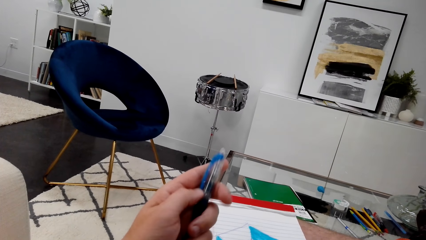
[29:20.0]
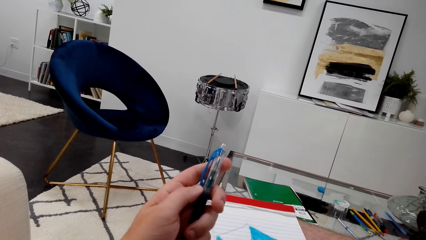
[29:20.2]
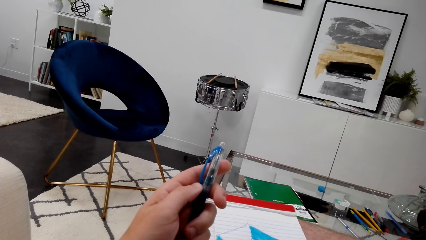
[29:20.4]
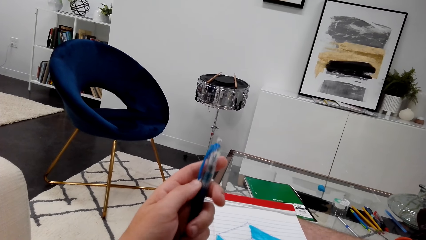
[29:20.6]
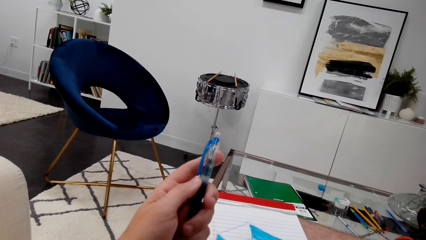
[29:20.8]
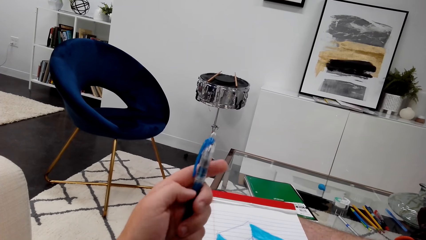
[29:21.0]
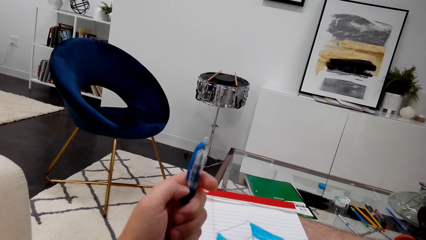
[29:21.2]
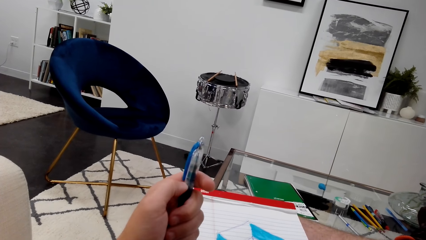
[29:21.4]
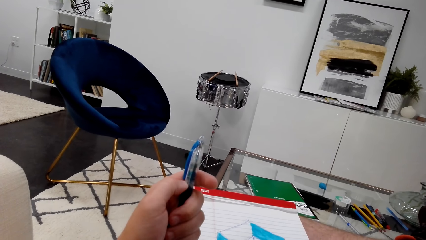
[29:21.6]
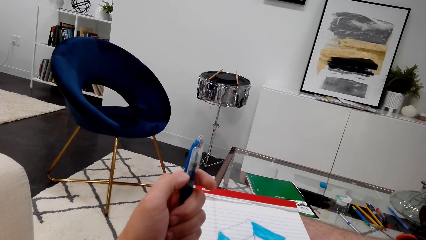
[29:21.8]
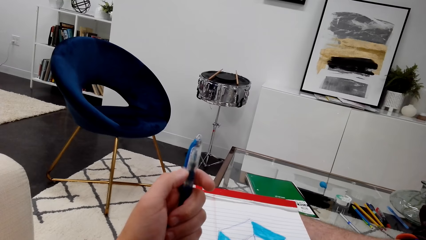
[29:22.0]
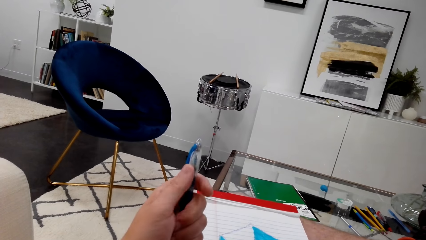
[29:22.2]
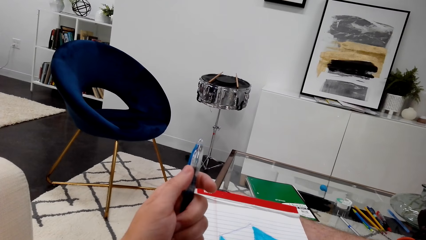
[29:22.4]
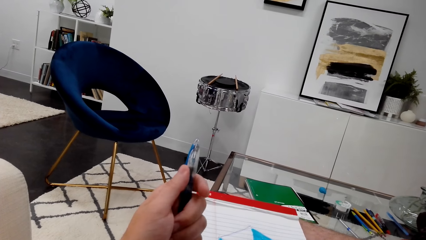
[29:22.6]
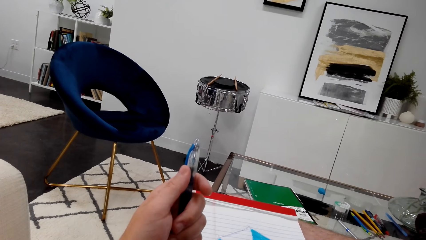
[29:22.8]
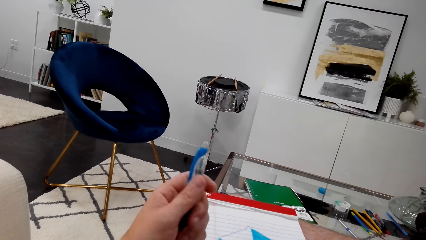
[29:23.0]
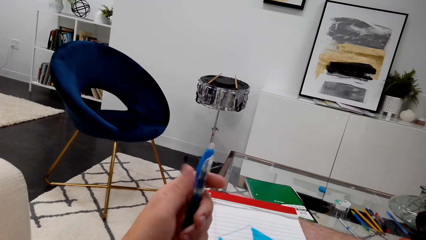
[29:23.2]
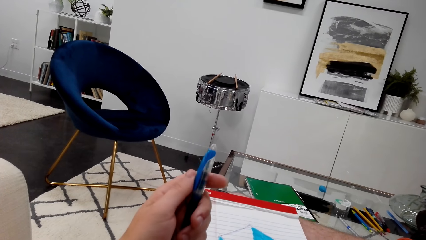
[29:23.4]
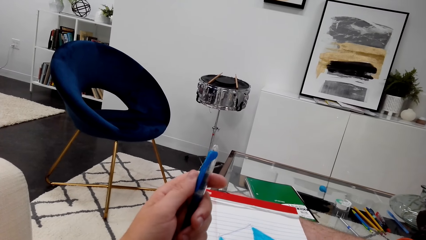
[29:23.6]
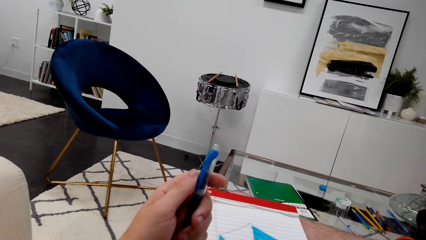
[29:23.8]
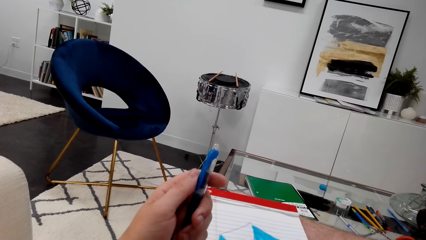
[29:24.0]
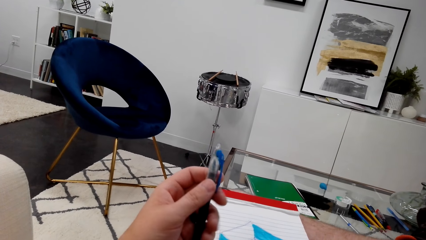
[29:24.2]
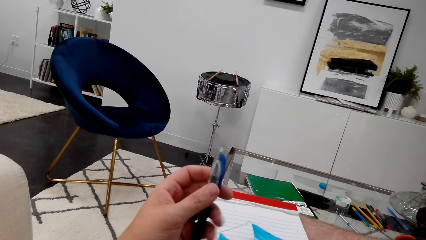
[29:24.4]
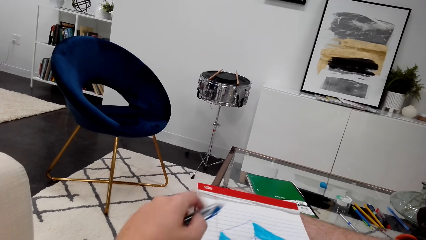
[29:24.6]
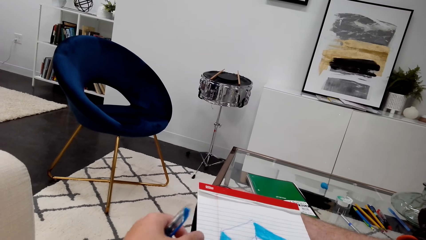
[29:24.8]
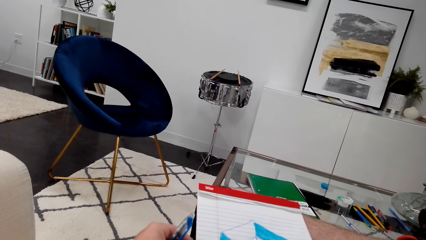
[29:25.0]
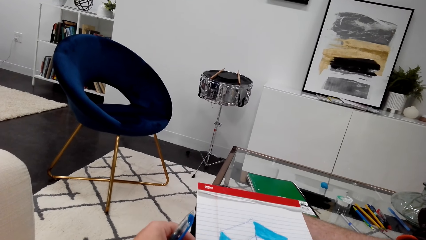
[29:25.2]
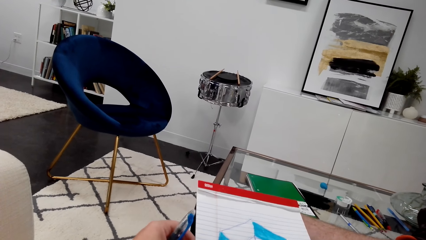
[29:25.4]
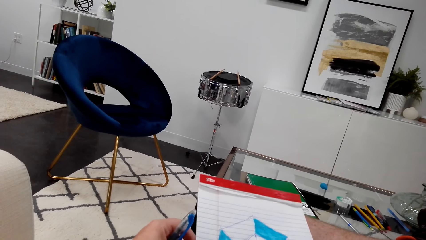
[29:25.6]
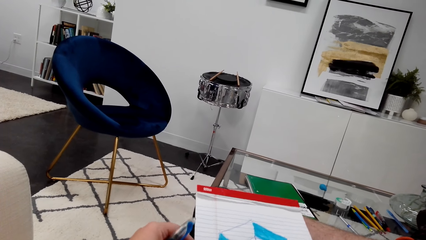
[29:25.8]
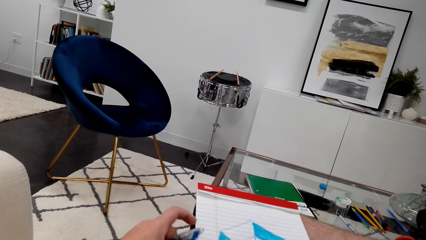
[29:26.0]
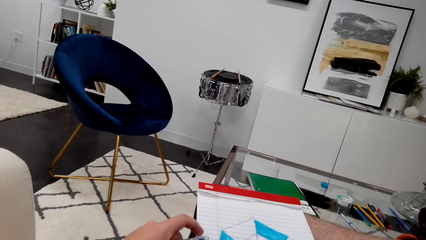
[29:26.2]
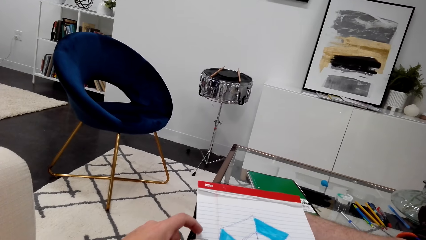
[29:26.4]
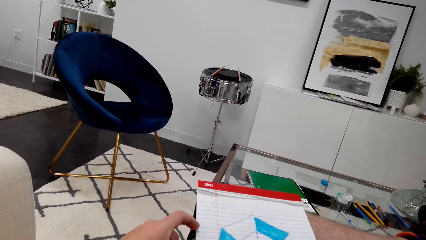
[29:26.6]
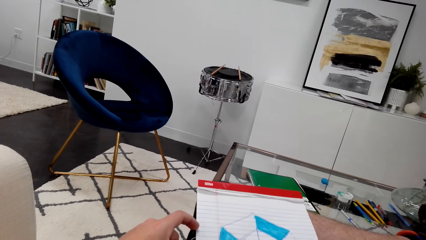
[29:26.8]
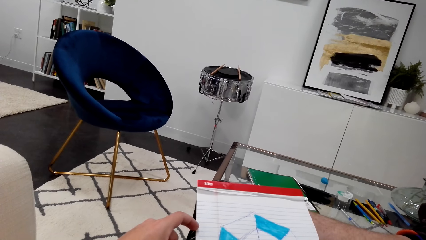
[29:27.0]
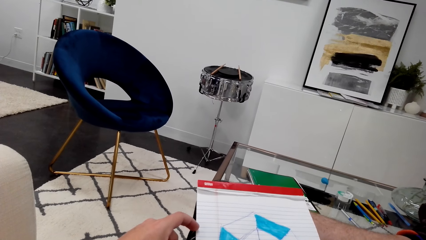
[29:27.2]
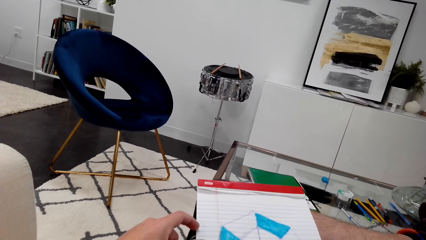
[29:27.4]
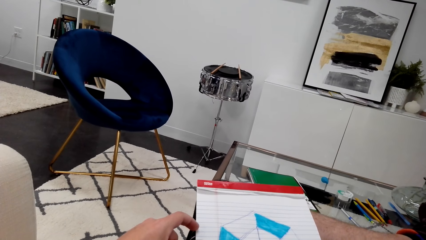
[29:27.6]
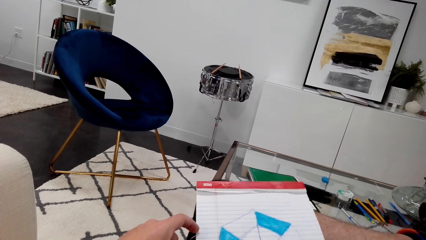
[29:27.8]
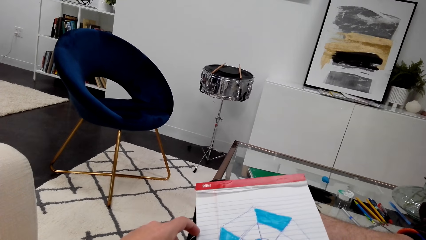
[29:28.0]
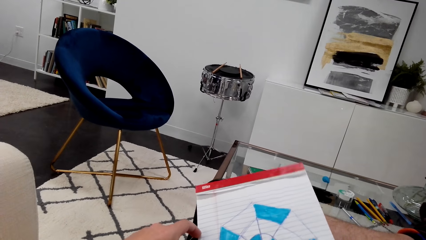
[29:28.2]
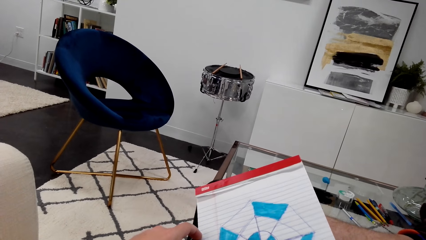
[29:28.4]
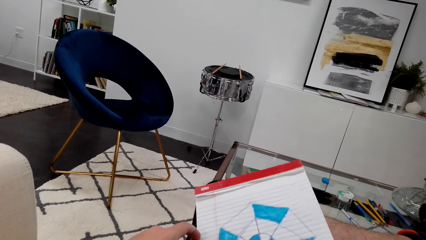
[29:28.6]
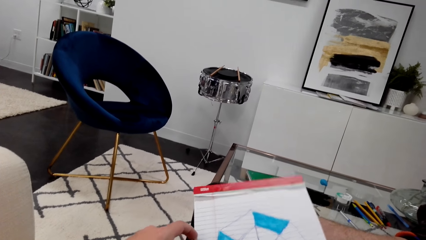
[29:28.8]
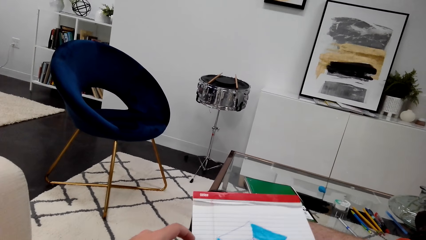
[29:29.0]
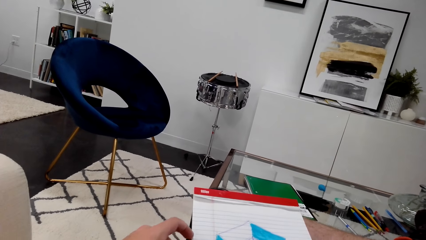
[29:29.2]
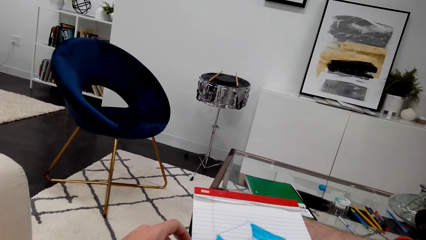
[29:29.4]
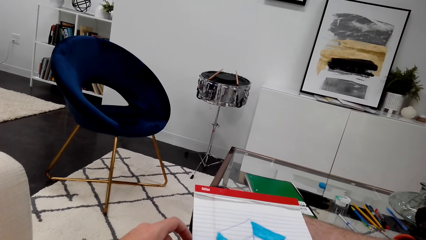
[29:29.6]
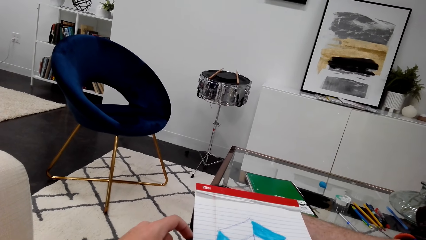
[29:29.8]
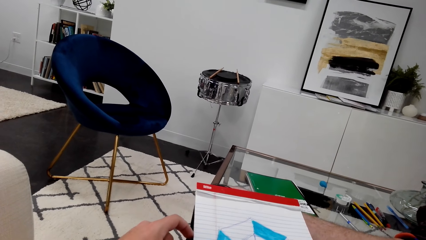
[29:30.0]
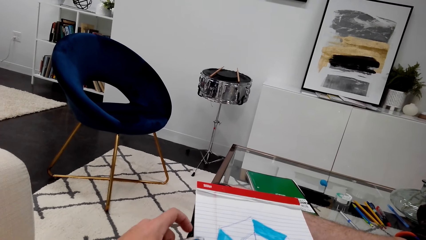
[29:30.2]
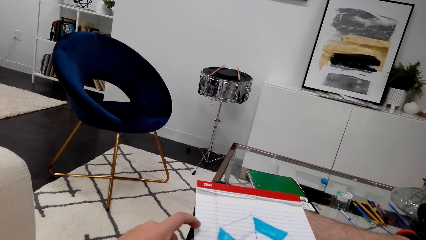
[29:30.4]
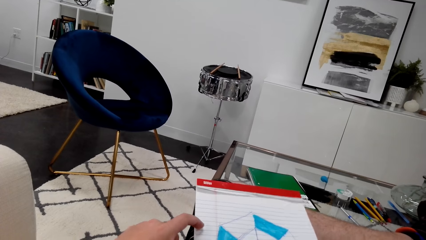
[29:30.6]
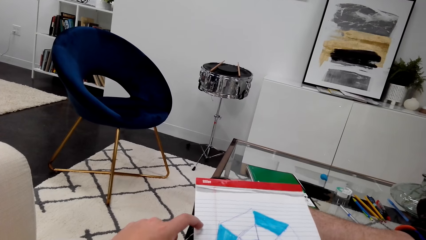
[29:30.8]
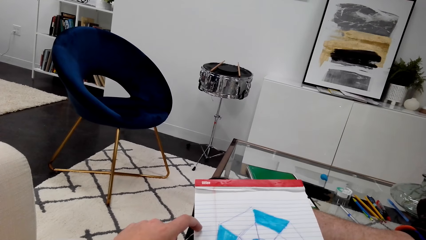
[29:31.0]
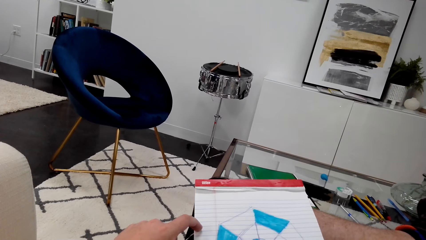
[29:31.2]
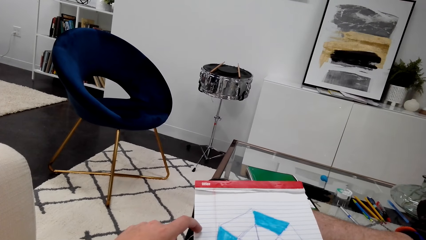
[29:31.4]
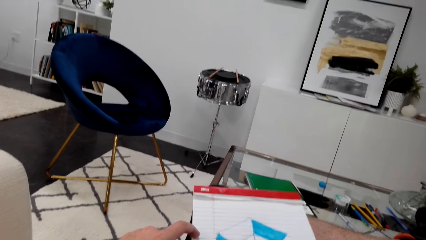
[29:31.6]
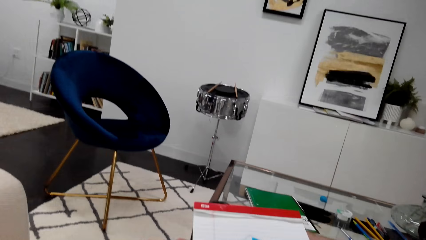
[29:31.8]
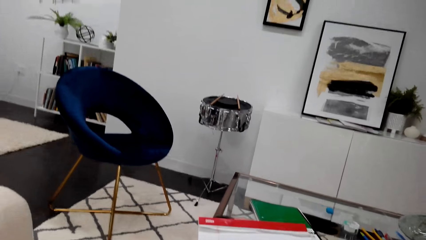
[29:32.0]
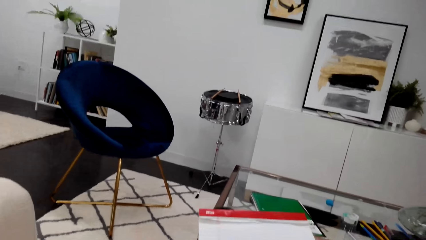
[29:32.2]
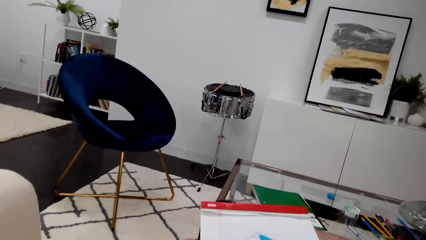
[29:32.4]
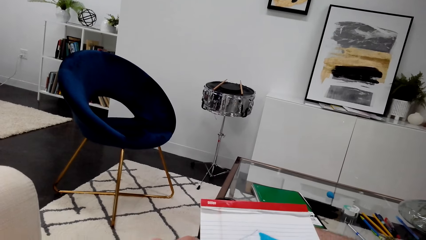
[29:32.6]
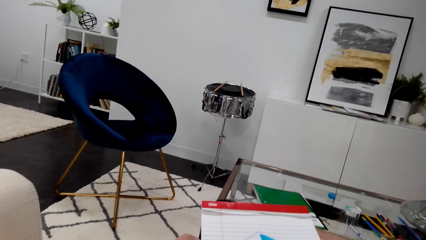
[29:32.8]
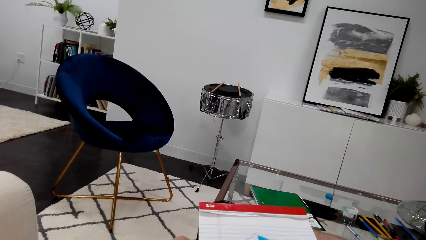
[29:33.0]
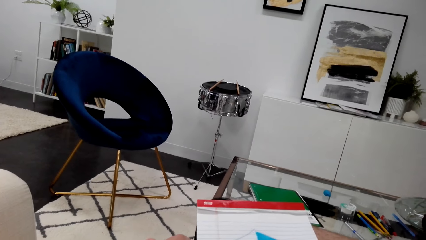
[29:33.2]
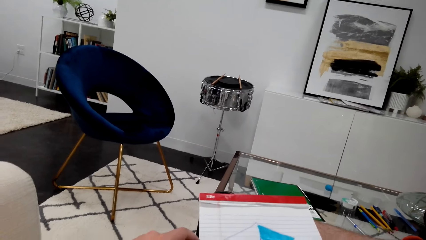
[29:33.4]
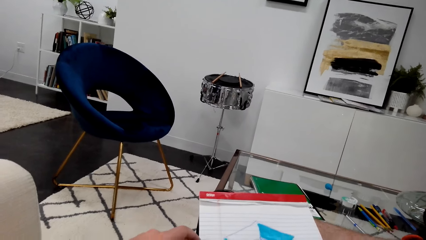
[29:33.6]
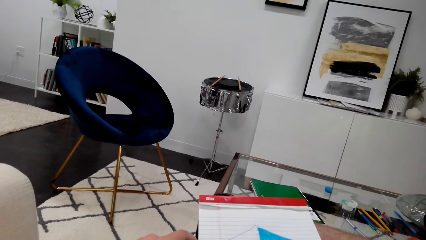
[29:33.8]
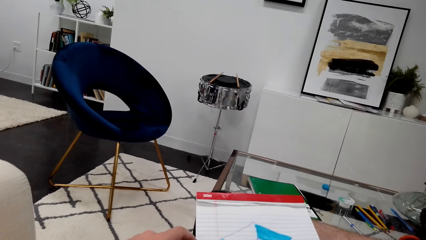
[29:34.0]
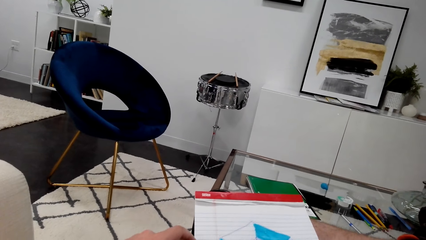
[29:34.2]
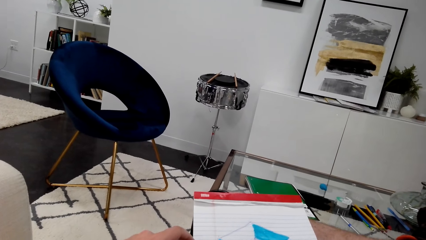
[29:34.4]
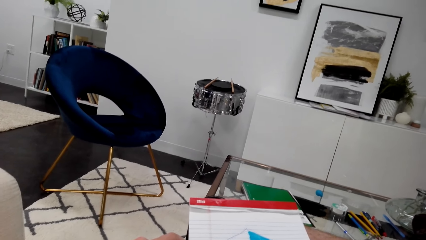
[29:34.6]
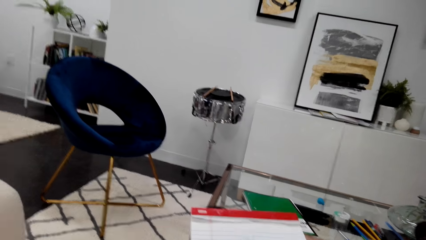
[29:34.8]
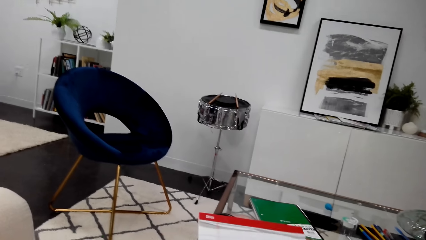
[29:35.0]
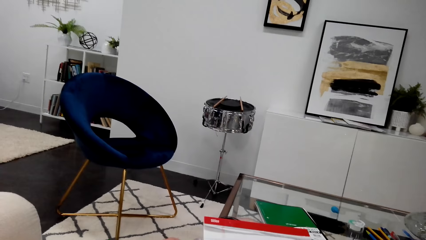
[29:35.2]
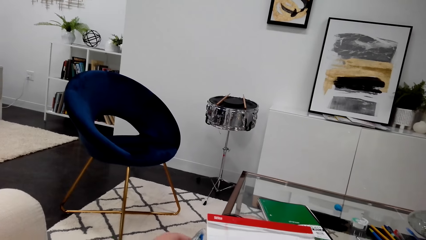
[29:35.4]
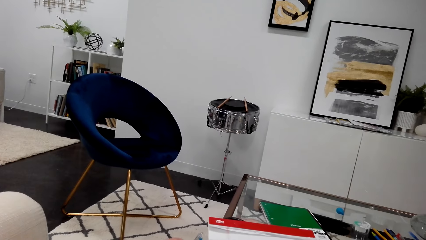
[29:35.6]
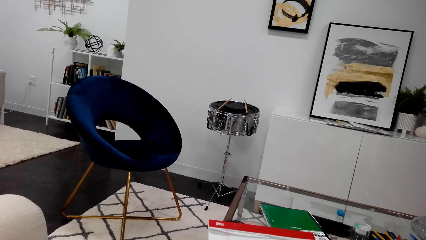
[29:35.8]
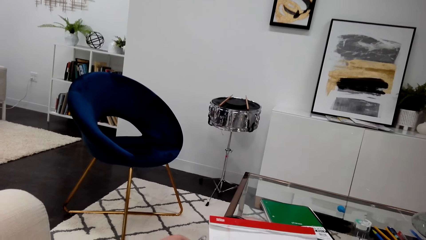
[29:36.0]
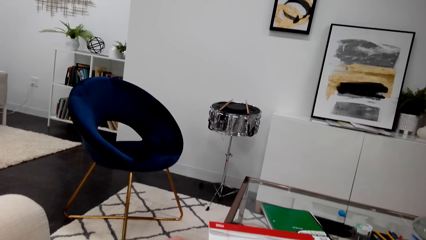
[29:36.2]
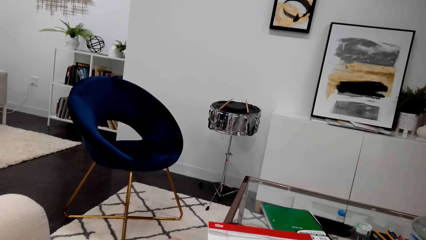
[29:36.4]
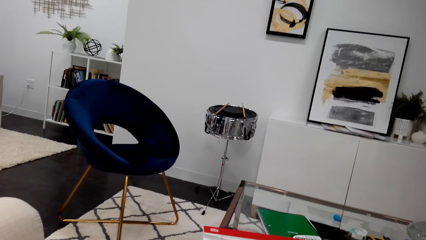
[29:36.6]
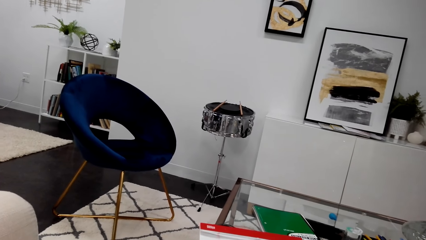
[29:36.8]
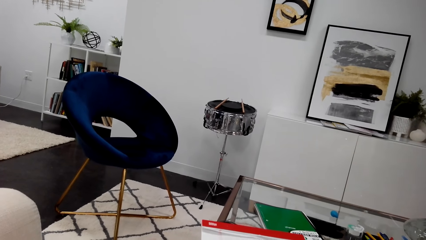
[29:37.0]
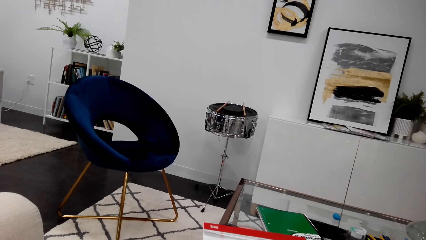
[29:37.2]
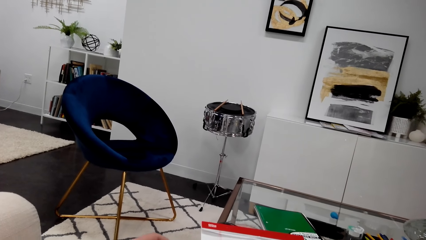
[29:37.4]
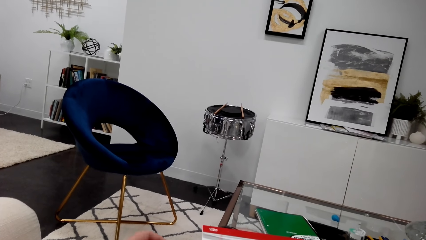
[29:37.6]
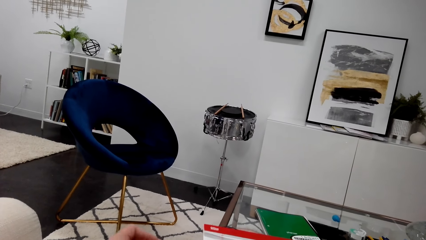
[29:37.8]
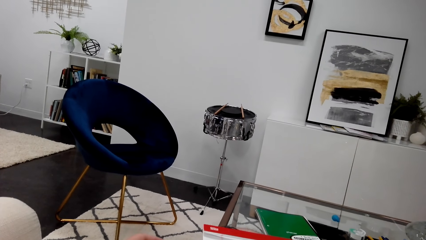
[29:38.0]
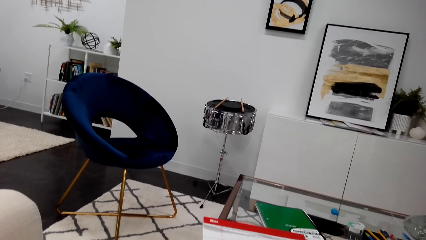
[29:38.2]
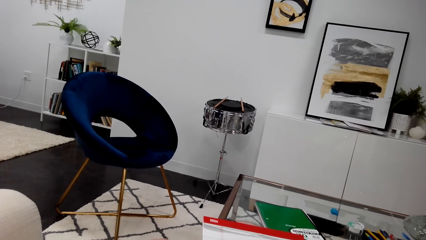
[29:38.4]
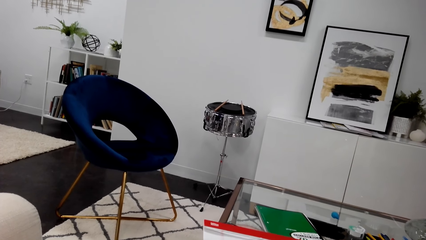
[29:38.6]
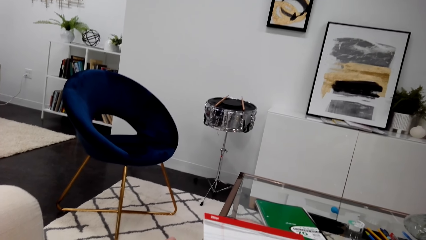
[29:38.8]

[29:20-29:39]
The camera wearer puts down his hand. He moves a book.
